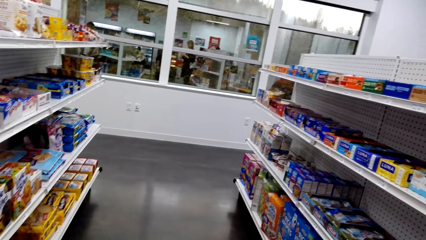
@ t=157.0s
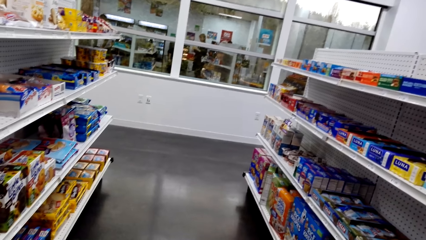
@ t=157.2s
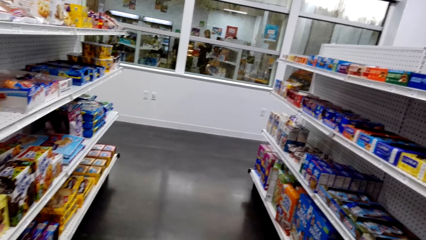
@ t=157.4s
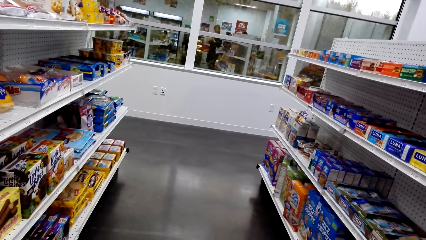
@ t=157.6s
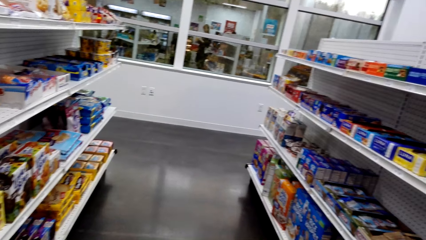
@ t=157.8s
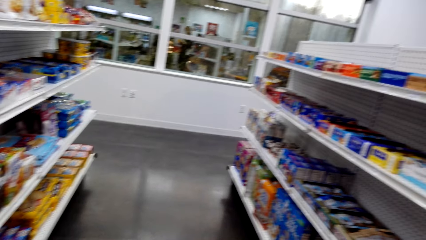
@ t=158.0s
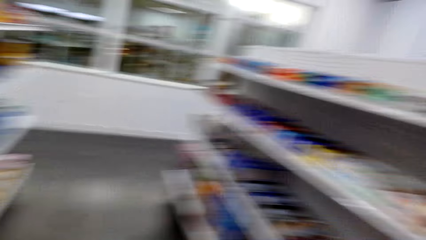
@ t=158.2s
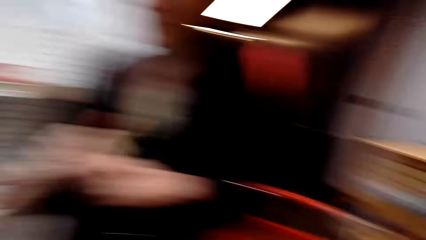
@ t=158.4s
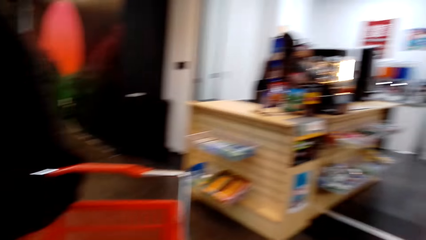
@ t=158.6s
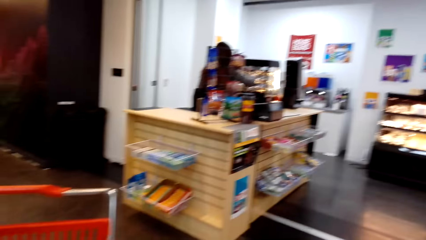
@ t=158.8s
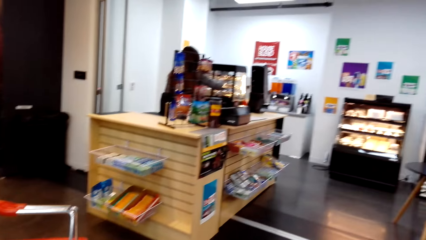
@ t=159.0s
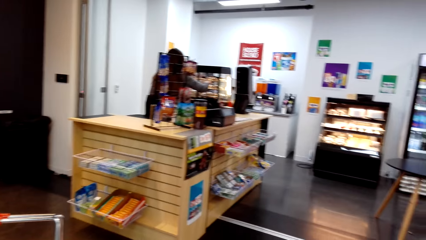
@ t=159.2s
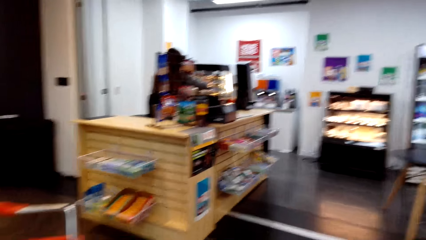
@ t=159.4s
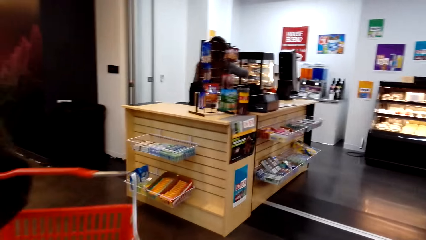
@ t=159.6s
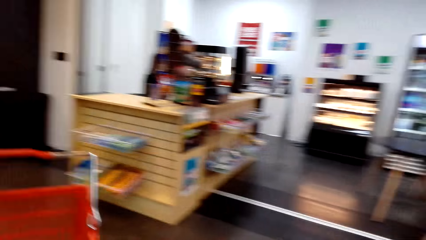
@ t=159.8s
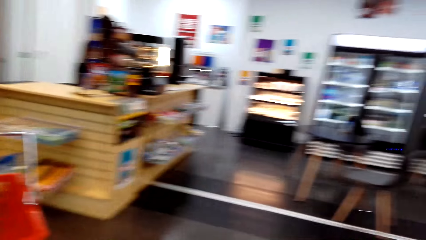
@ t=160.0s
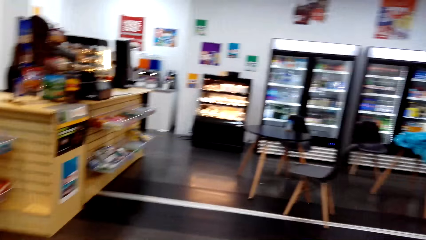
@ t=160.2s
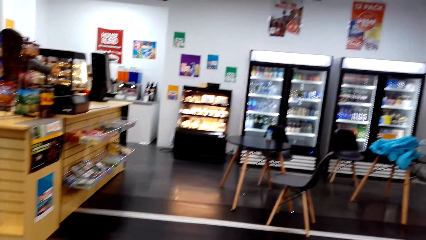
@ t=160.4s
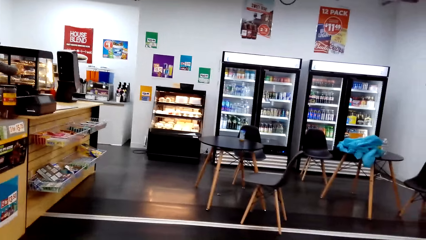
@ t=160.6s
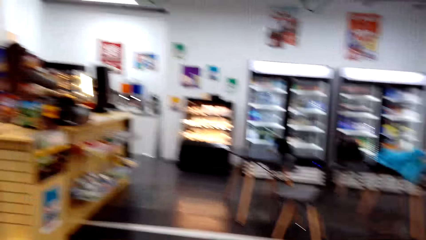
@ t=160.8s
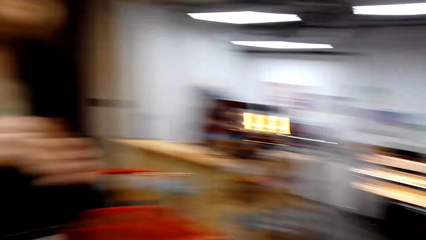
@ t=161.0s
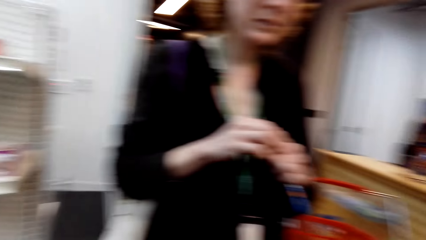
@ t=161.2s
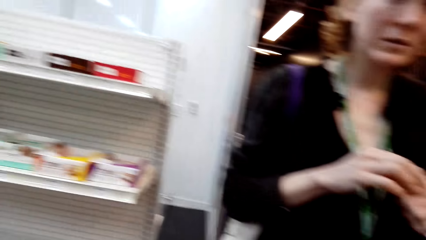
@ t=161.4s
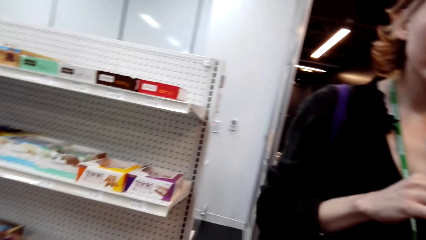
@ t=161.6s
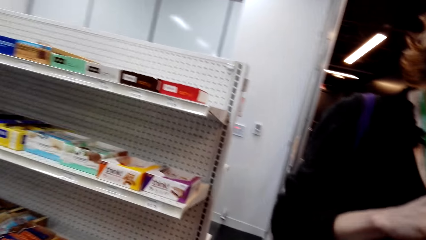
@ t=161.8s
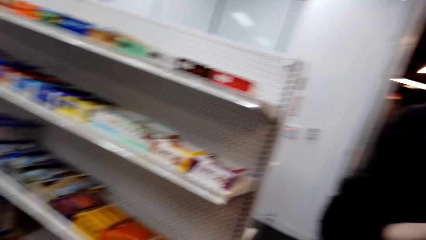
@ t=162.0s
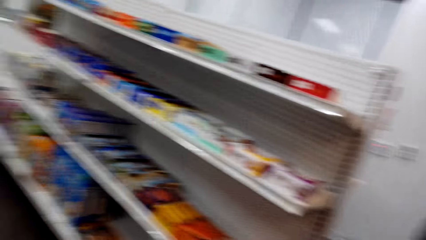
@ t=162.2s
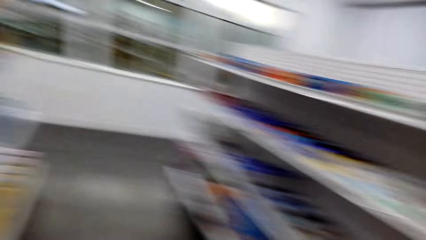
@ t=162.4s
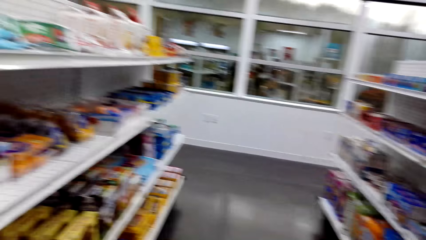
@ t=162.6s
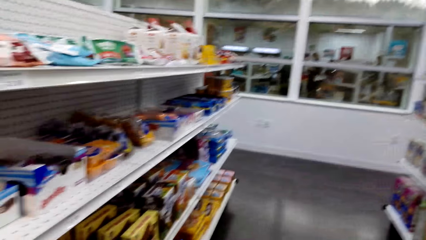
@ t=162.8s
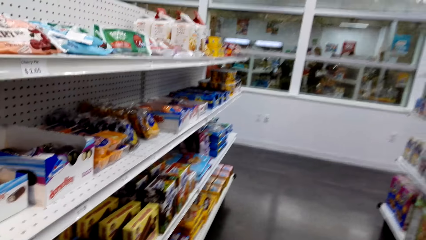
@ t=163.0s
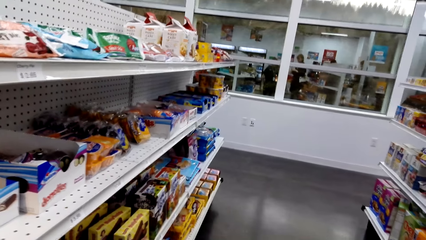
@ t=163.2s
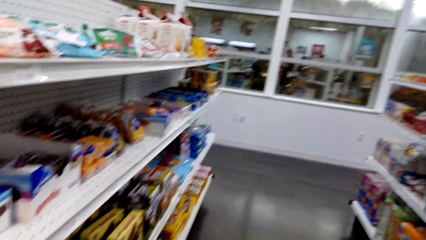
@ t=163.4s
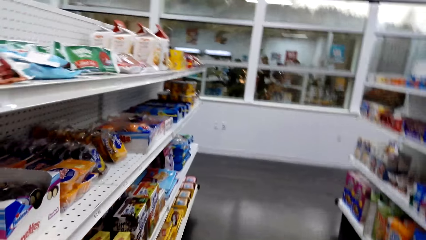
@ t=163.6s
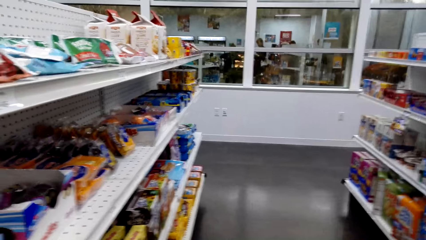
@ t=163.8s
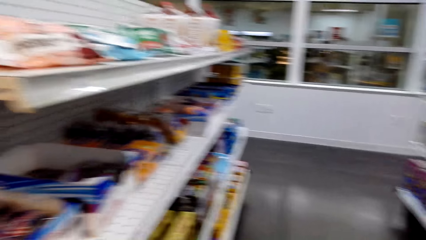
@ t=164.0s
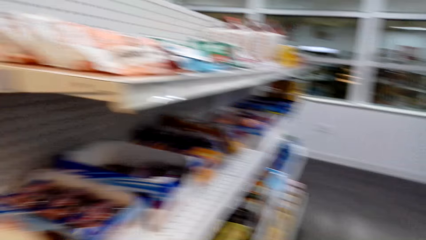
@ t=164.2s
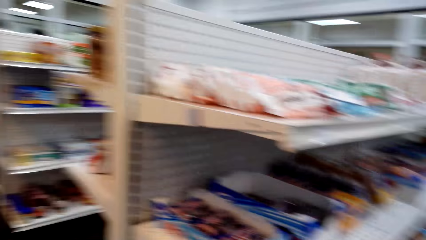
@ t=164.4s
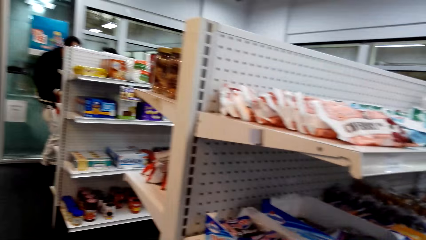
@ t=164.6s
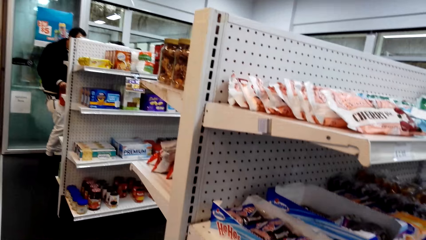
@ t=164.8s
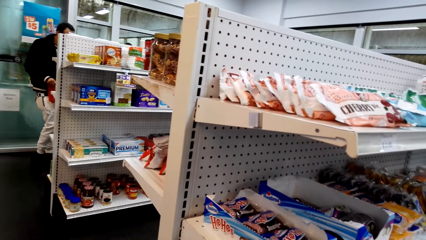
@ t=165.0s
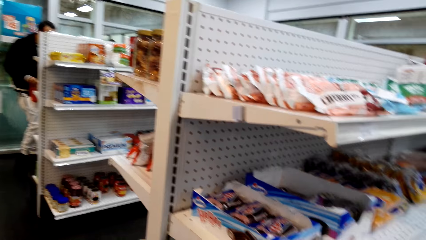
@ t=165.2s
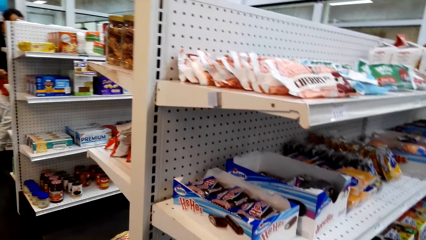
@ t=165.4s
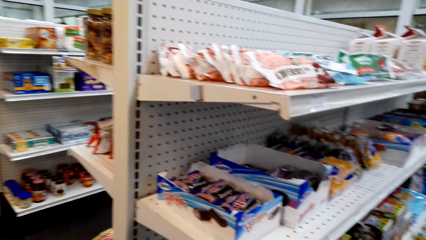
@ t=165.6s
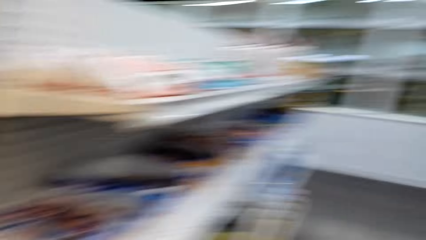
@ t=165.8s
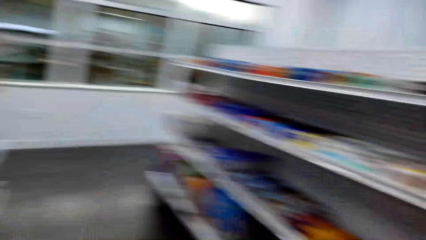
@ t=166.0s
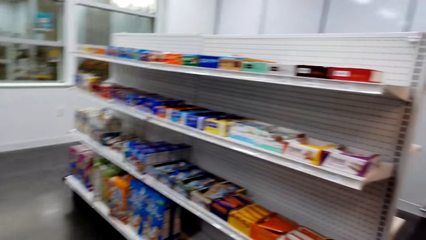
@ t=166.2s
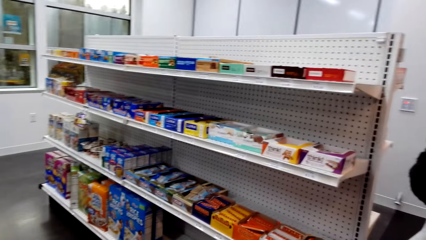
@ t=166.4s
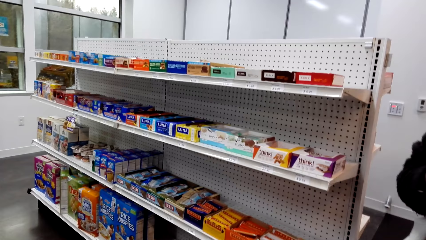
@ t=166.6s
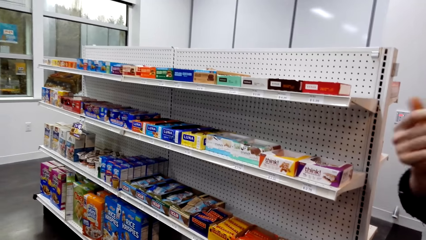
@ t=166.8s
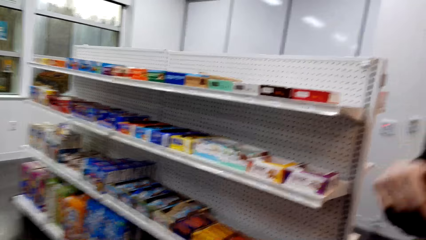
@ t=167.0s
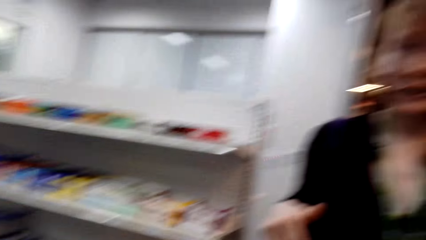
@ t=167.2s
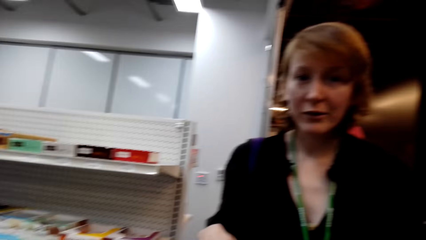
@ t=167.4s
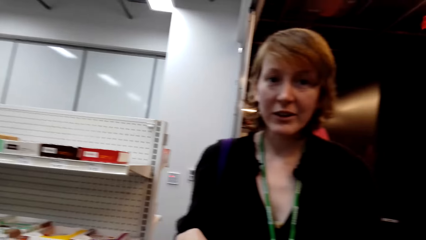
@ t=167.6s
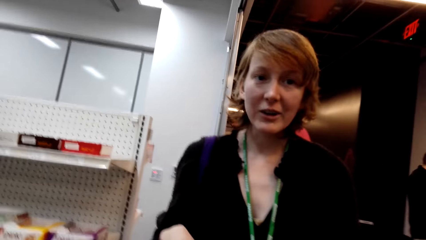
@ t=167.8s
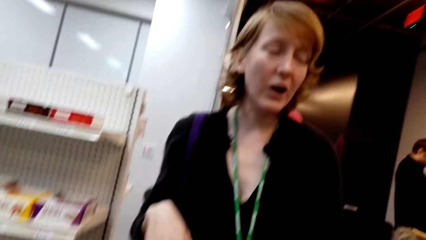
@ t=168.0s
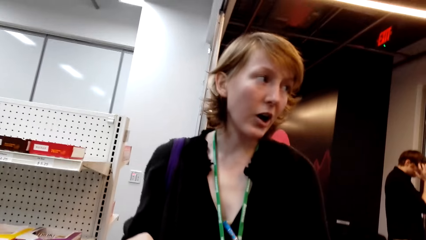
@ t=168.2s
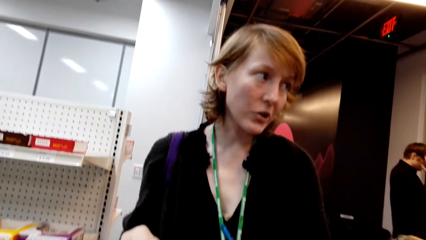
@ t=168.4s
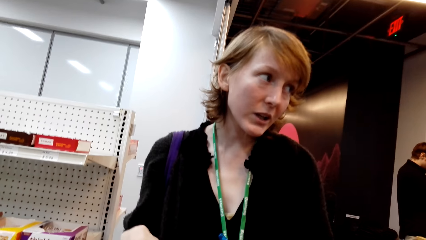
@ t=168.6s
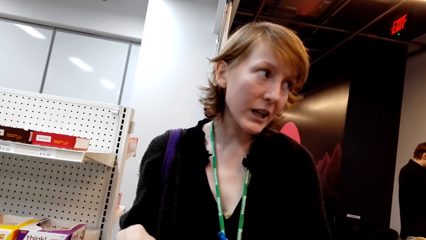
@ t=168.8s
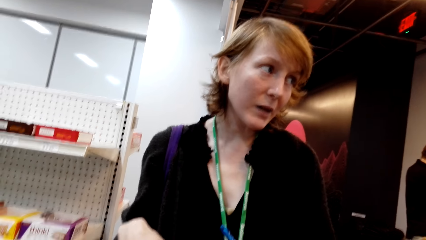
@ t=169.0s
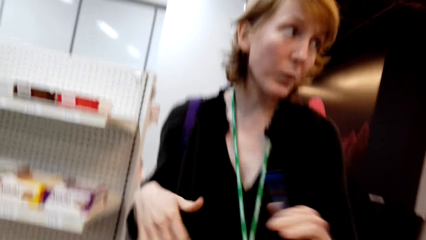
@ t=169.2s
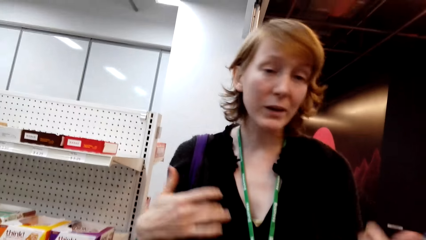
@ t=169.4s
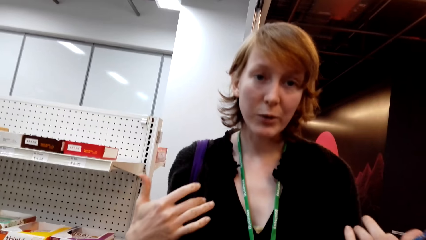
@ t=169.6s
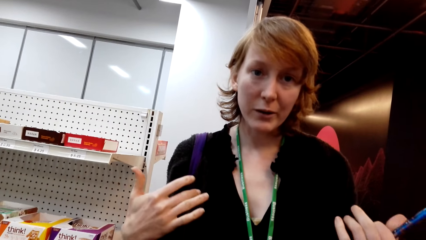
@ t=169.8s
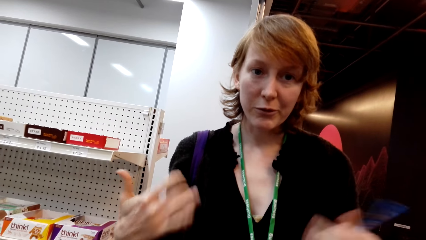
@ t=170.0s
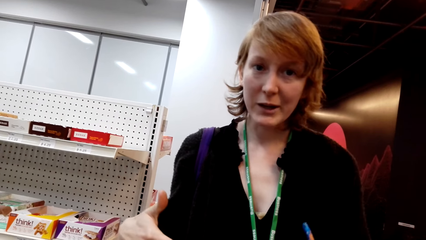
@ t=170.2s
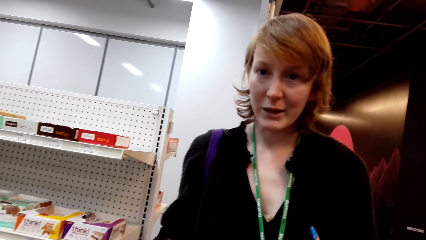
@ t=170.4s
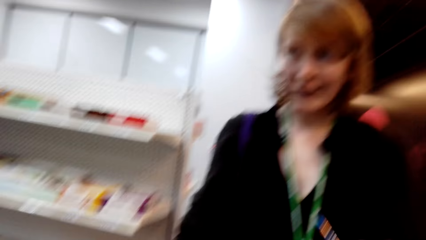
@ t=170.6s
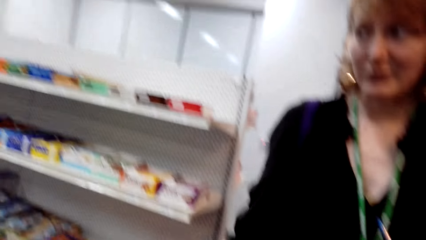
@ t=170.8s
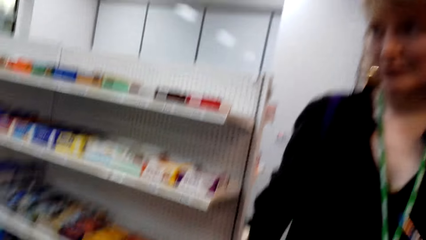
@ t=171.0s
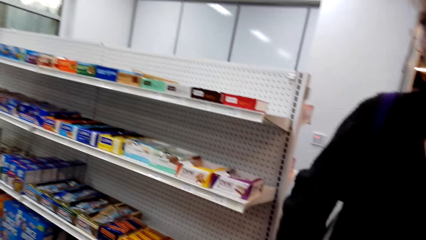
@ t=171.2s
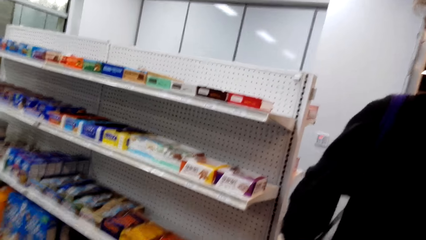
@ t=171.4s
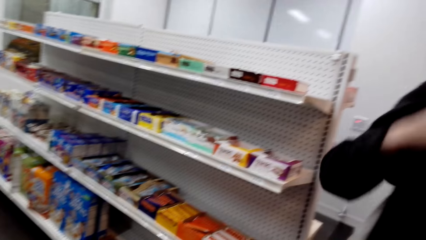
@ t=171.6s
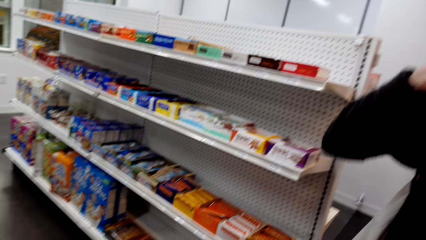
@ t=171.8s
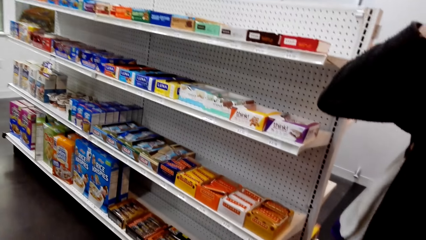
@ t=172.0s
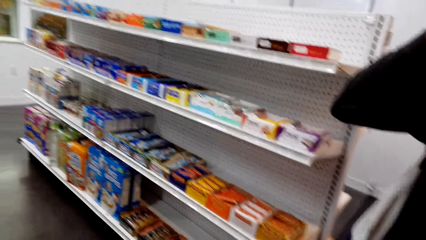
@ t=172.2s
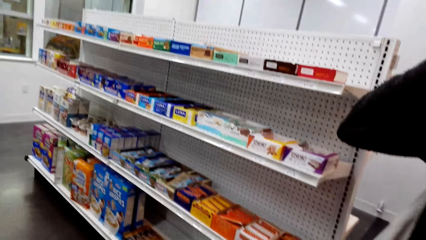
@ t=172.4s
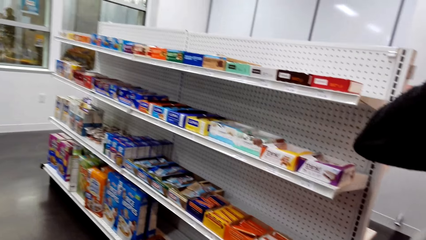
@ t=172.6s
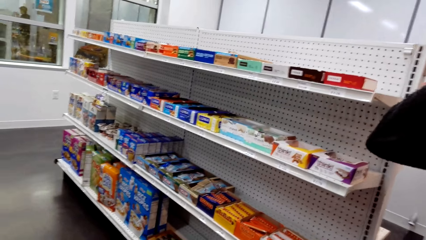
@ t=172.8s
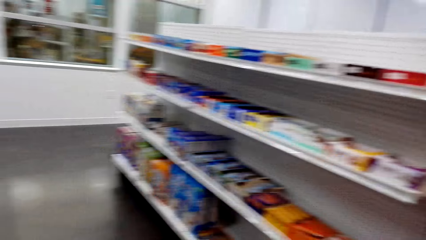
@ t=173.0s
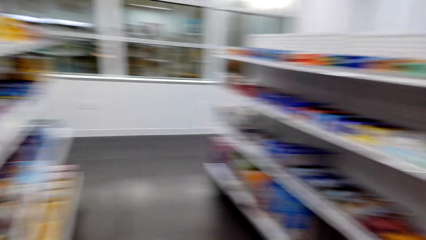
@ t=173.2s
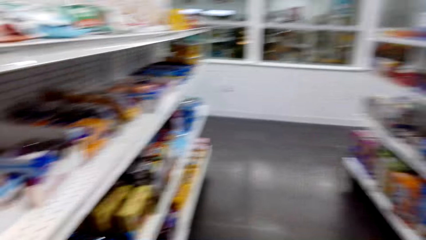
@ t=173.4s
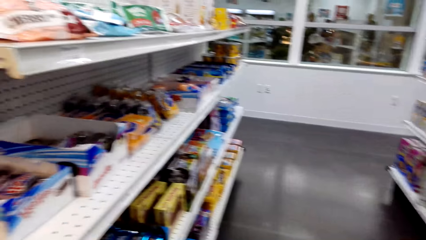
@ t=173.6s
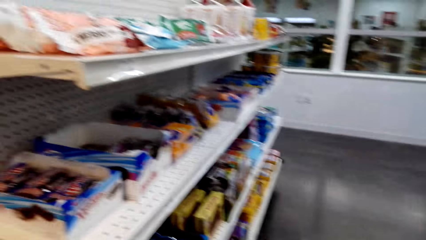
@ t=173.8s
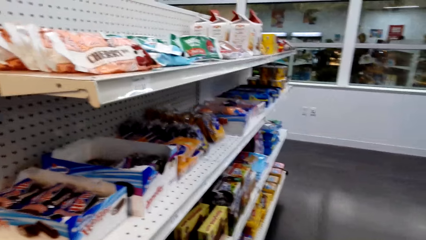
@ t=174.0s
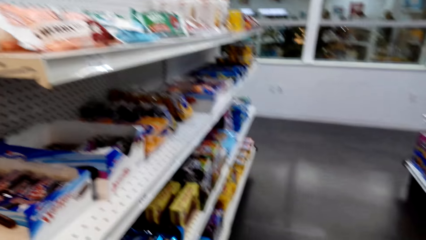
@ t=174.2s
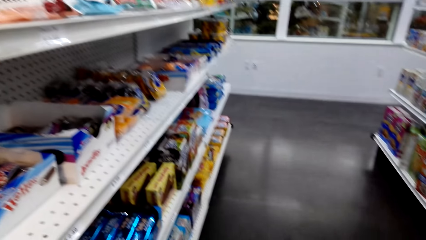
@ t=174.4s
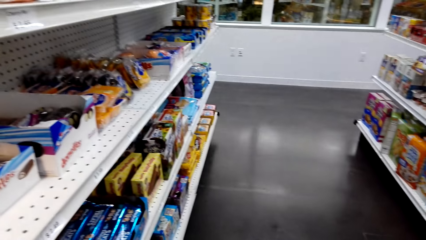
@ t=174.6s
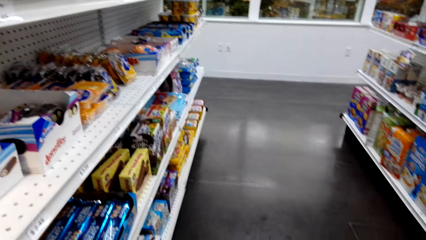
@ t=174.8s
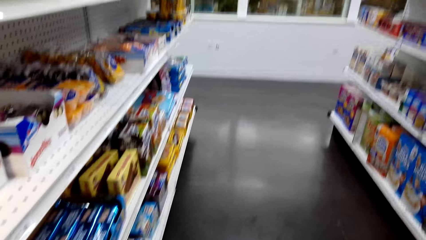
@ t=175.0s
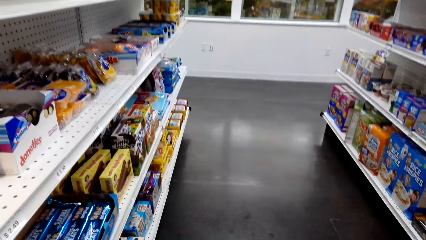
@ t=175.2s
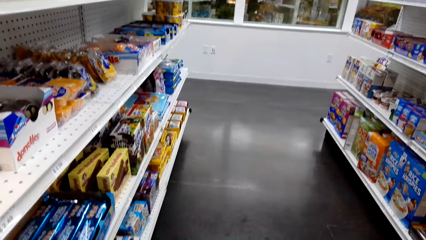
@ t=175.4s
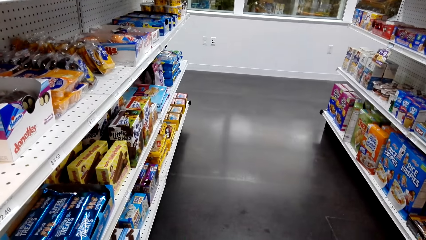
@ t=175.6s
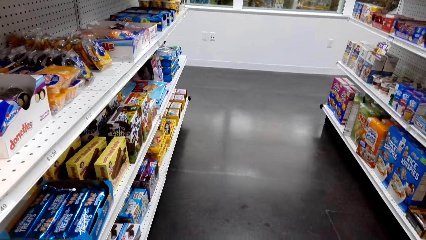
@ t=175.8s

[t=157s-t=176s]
The camera wearer moves the camera around. They converse with a woman. They converse with the woman again. They look around the supermarket. They converse with the woman. They look around the supermarket. The woman converses with the camera wearer. The camera wearer looks at the woman. The woman converses with the camera wearer.
